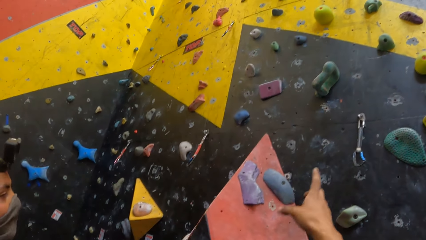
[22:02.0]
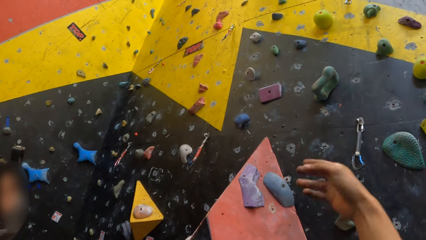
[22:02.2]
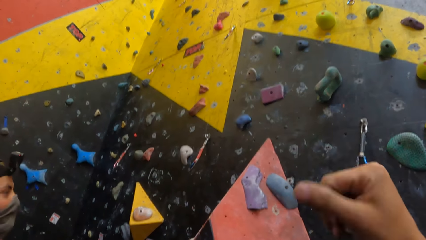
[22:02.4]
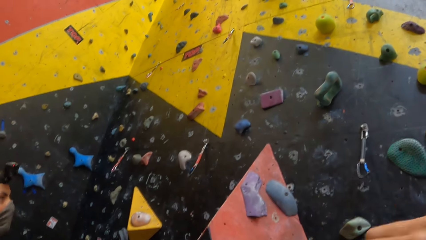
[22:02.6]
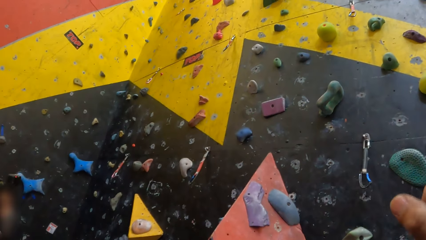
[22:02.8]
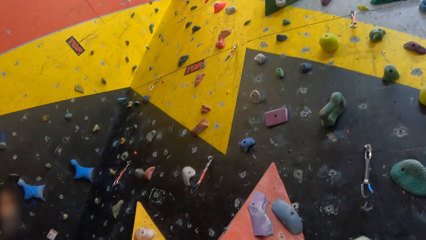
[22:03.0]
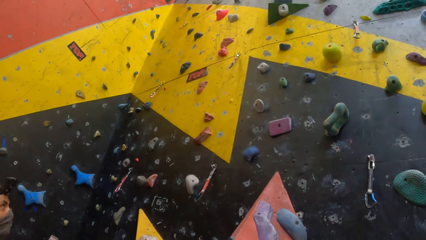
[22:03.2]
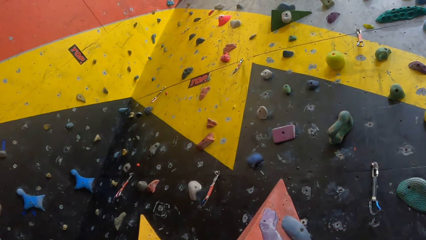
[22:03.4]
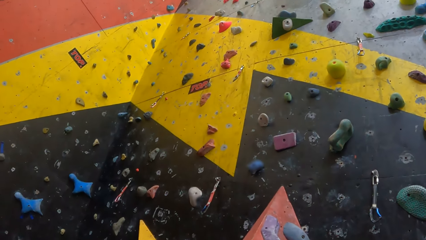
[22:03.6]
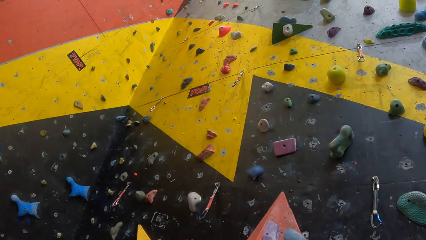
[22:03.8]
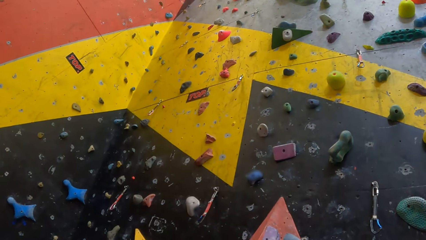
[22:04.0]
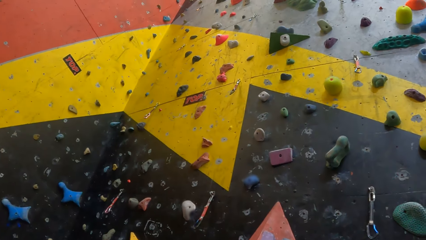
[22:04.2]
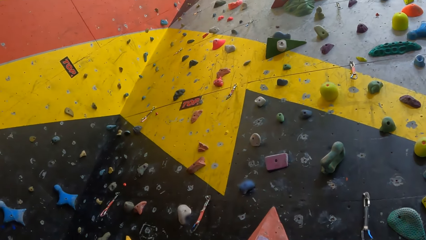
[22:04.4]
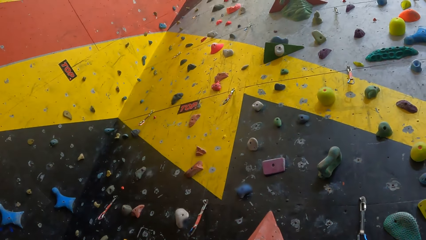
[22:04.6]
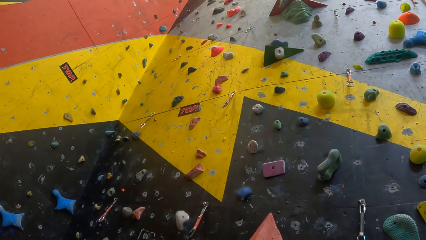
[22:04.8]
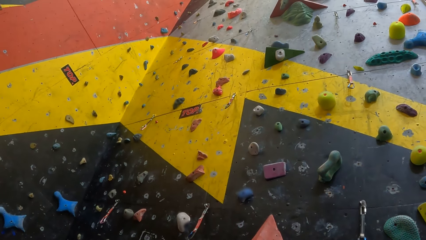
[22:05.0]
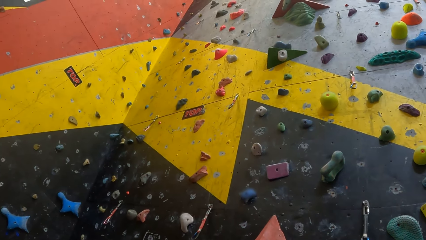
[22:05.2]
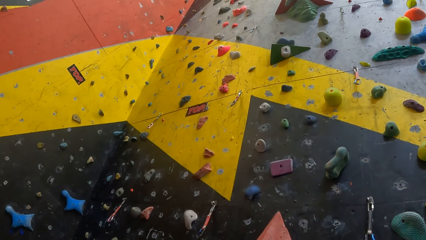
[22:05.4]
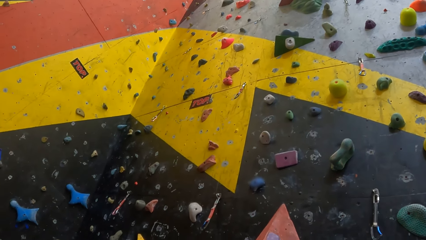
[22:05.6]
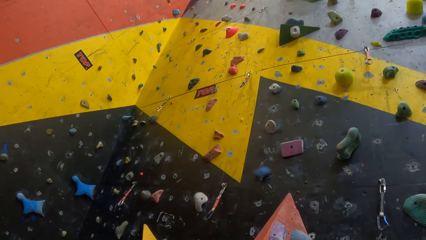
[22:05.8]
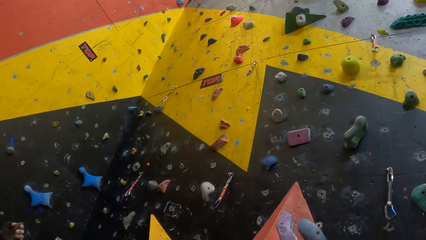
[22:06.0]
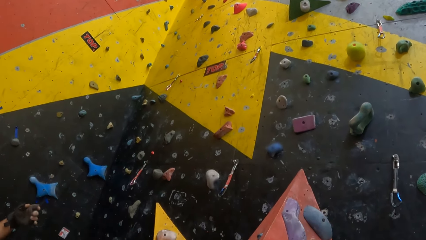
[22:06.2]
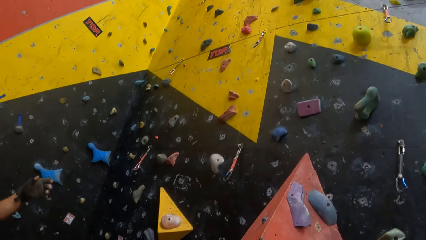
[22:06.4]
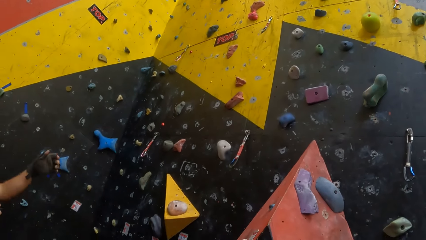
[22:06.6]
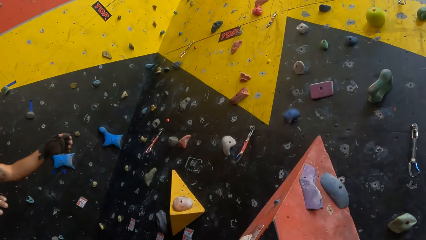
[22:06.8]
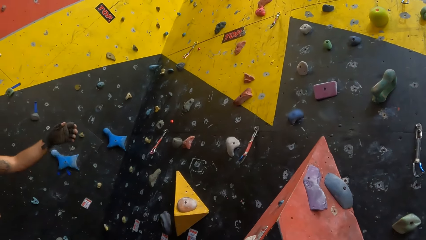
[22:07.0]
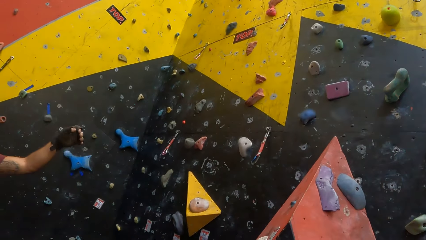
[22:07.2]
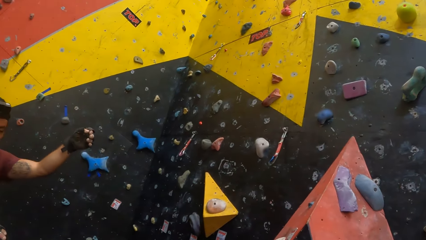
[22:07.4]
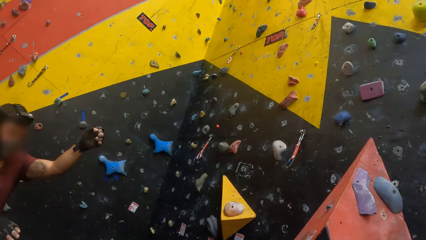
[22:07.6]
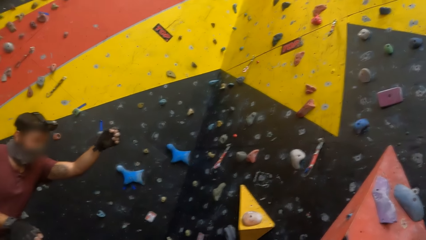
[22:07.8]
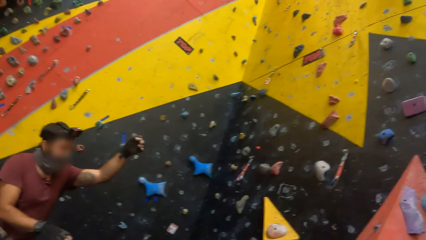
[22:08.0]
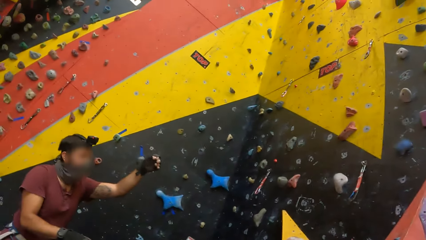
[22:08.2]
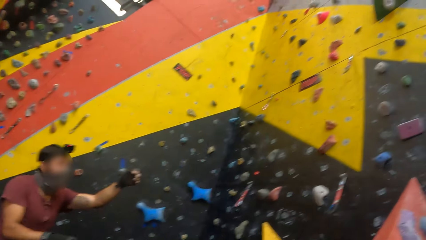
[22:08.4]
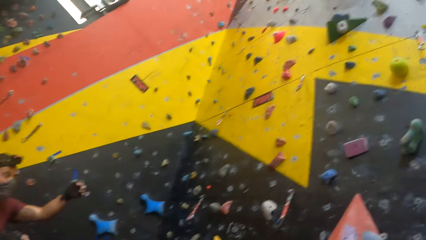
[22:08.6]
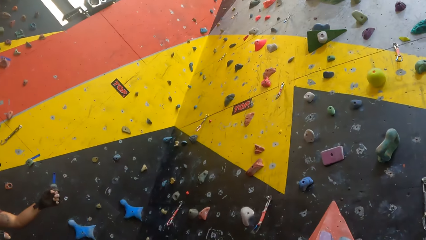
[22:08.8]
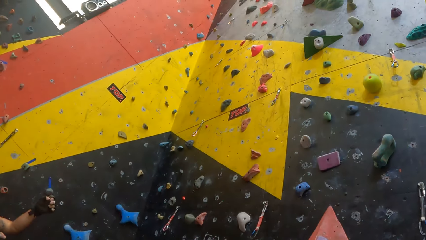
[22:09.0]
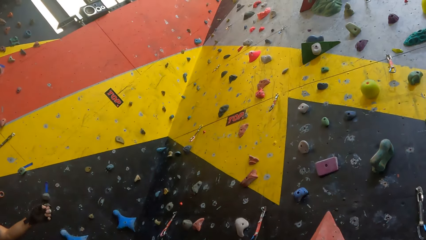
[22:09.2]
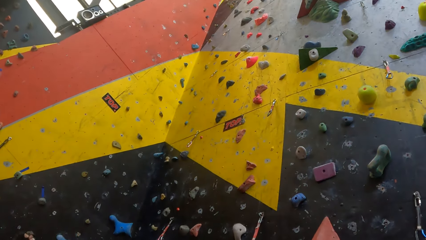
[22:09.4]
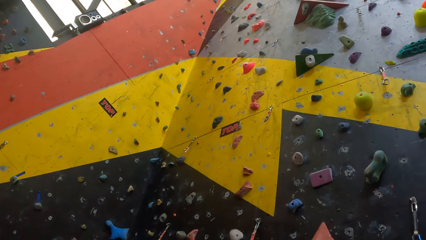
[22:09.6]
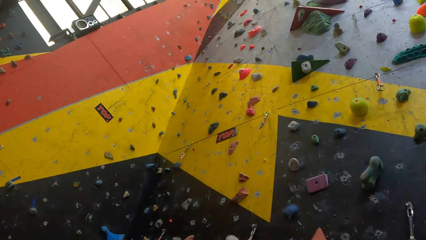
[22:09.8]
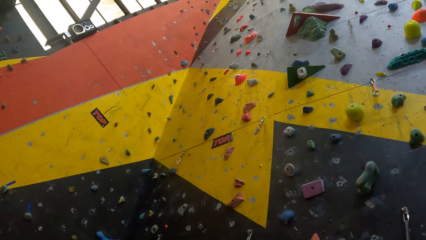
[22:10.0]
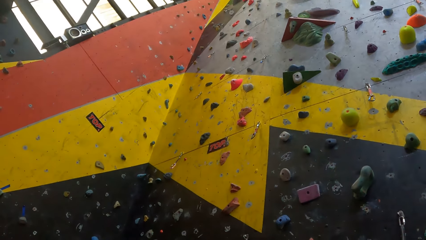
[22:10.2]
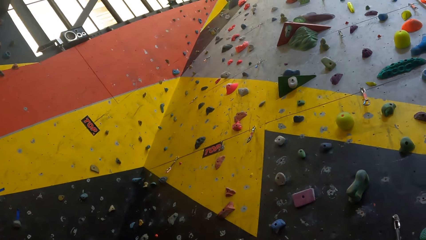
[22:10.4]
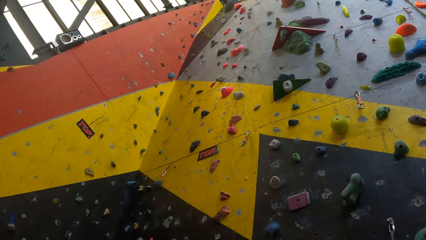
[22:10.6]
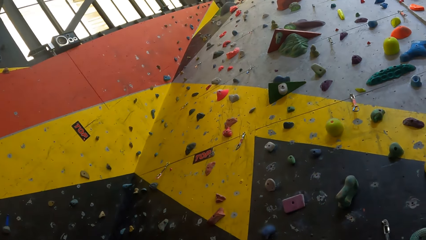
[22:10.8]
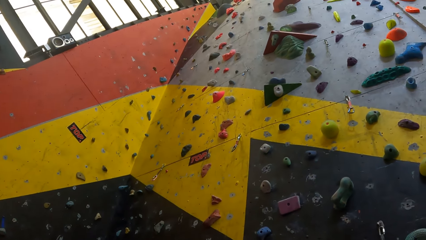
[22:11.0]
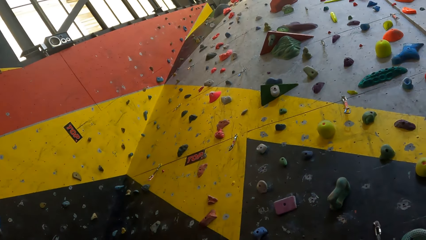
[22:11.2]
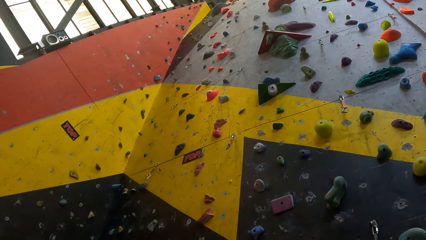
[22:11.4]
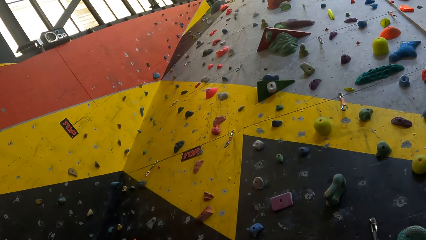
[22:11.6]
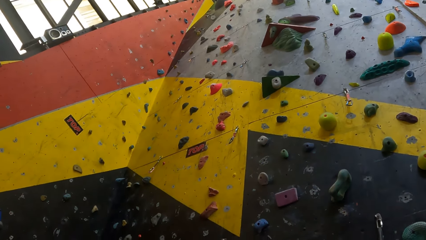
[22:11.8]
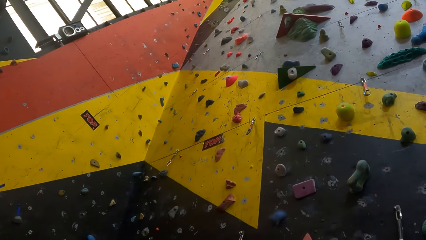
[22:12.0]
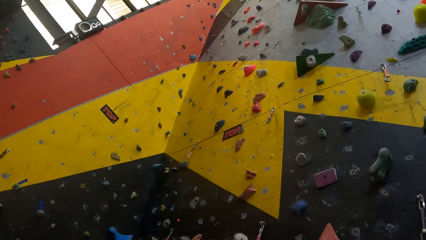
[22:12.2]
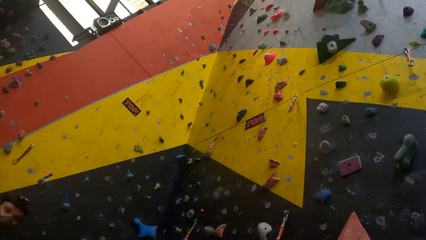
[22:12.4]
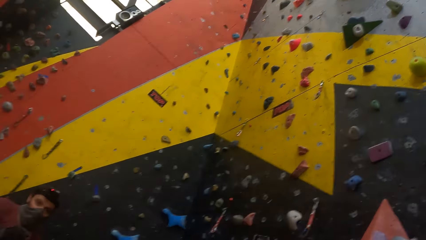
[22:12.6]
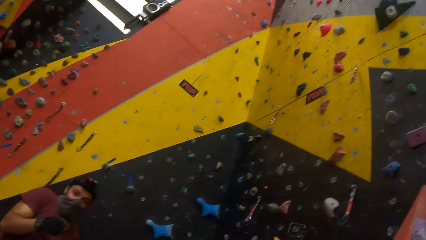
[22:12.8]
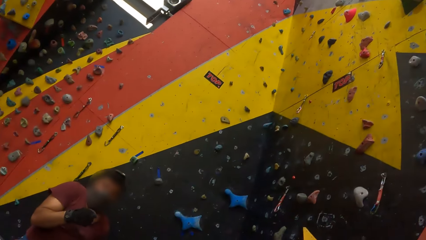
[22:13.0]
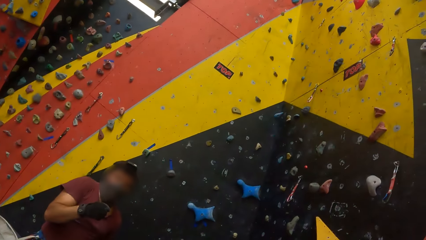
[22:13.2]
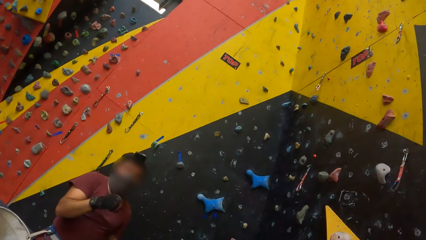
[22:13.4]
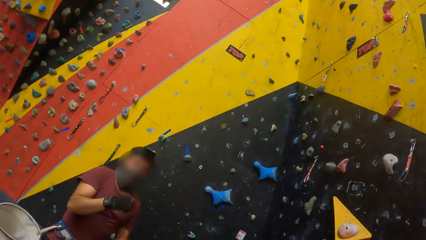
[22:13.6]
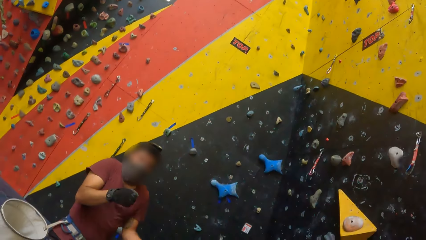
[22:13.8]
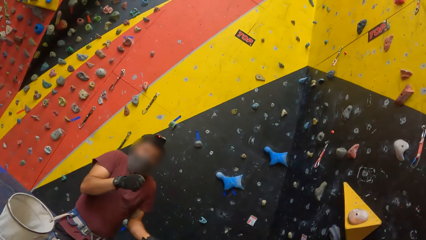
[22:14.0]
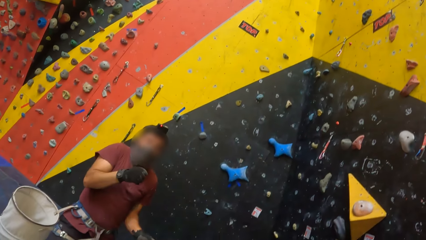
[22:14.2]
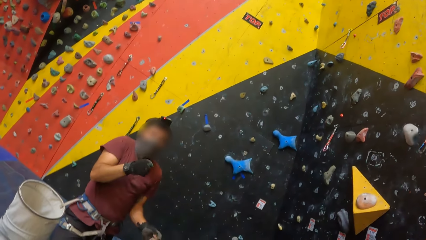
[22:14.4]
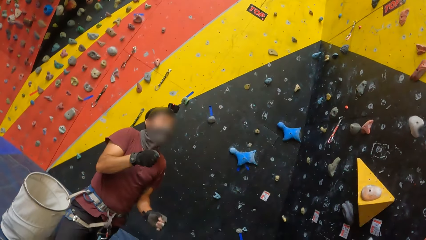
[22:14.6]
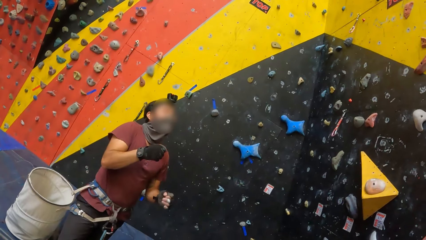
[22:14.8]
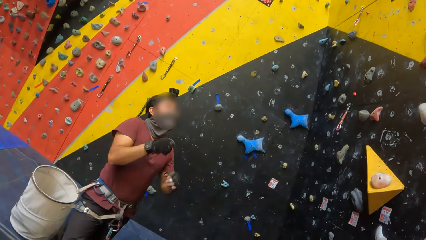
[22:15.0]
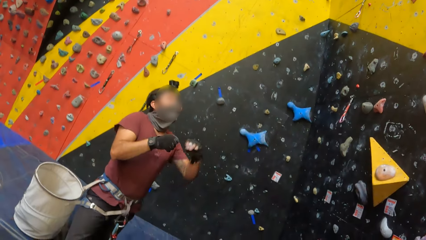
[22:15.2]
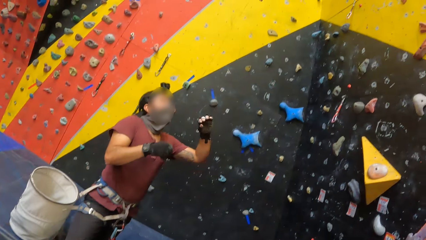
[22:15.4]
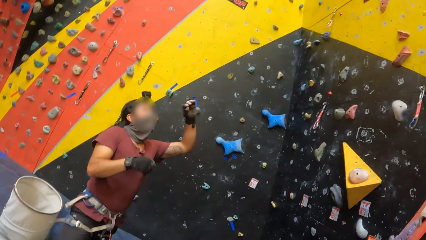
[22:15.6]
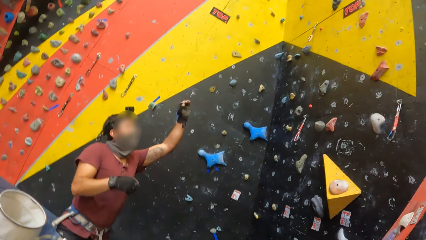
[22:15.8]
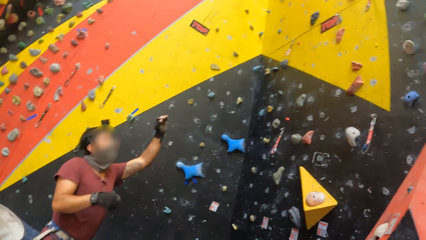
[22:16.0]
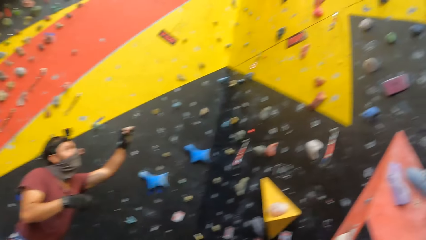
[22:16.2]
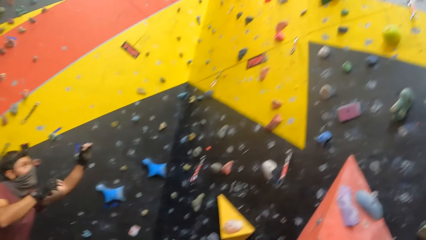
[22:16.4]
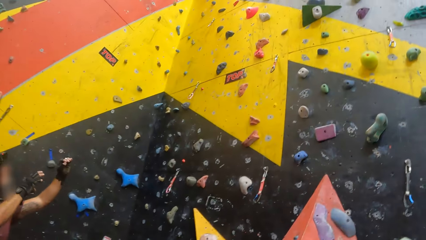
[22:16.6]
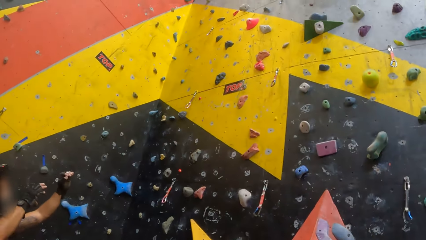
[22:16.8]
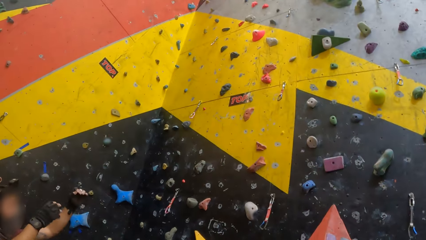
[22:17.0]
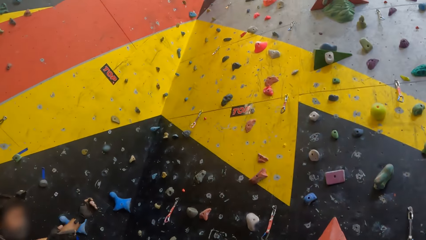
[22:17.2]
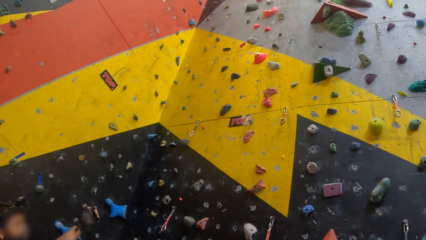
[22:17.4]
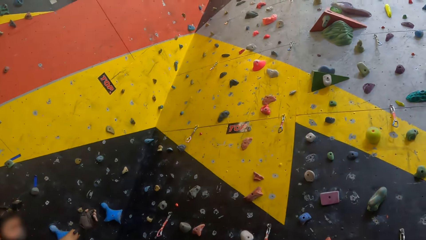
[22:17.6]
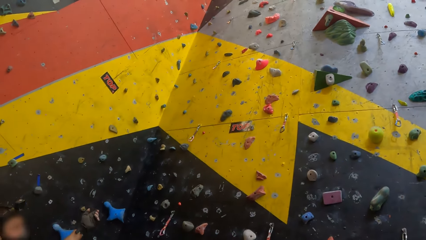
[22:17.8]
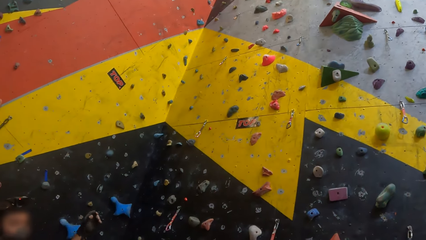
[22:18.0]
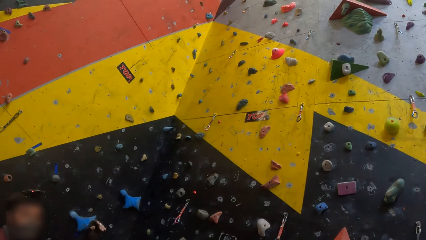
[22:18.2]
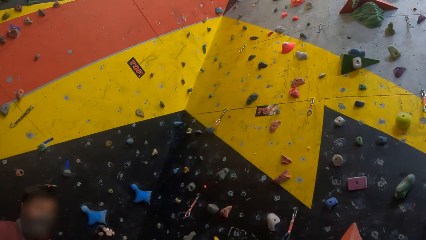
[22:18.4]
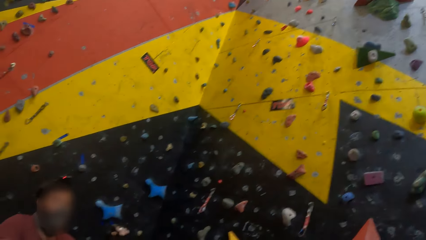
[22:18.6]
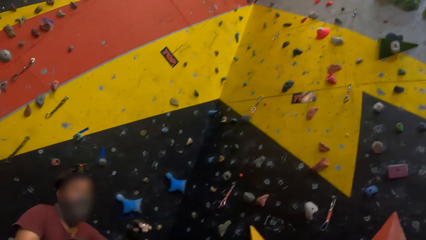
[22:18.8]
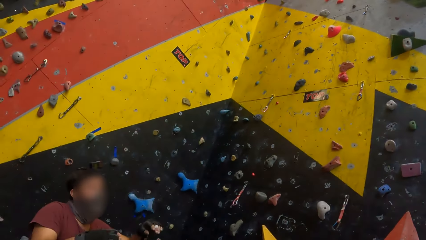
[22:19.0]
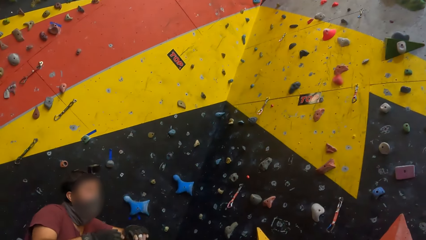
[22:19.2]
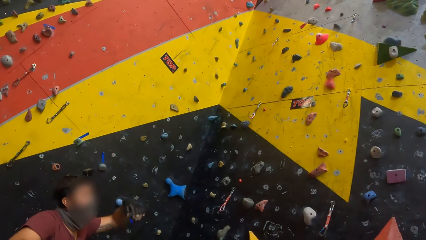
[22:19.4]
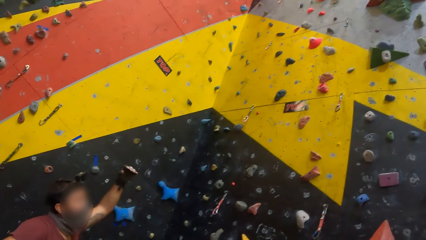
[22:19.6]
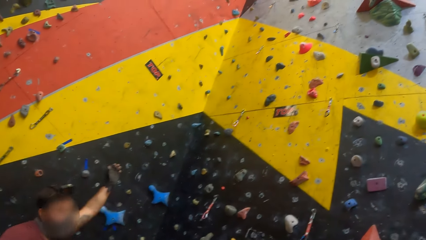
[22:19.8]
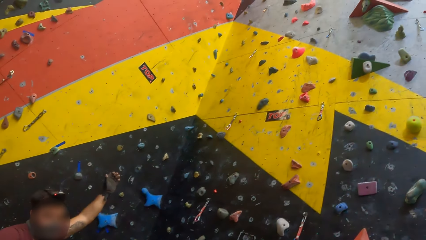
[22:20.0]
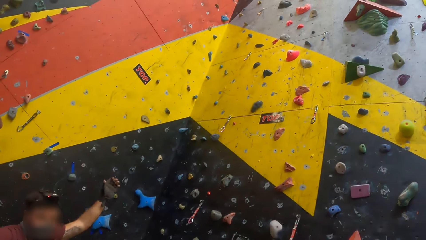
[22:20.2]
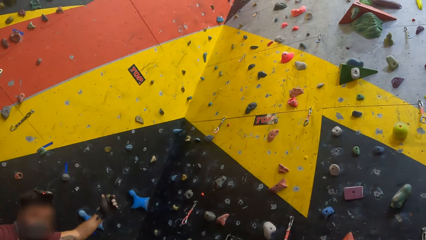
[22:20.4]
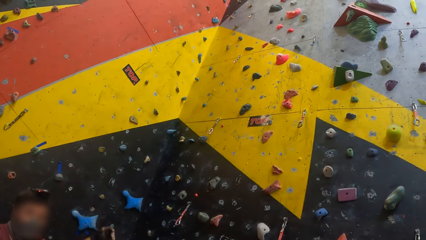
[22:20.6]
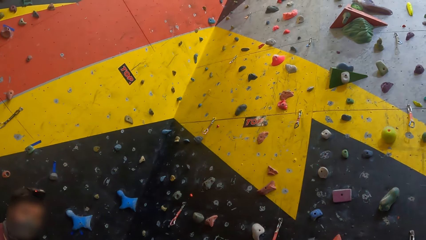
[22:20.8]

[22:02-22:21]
The camera wearer looks around. They look at a person. They look at the wall. They look at the person.
